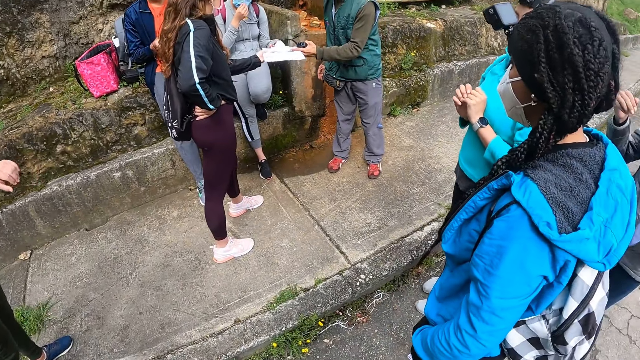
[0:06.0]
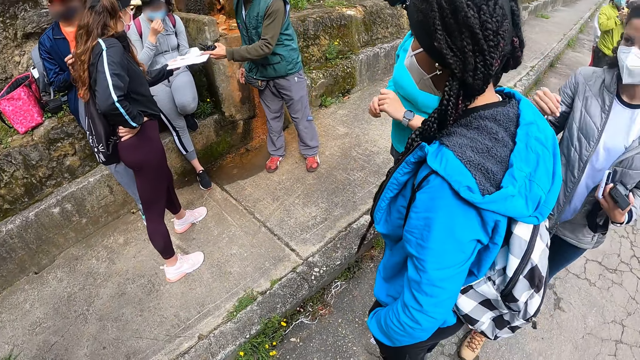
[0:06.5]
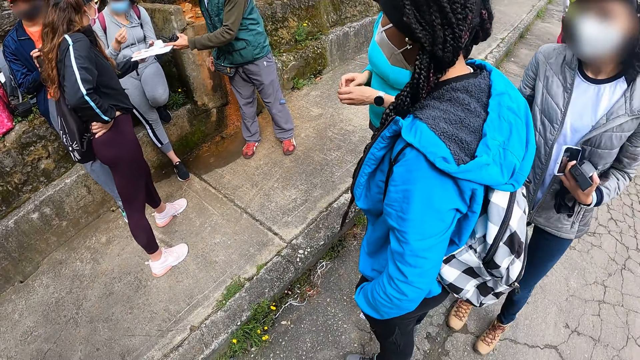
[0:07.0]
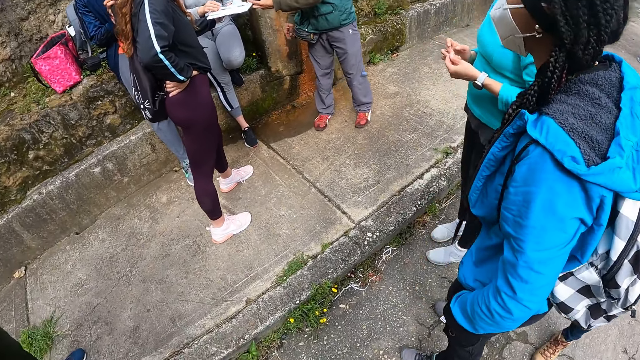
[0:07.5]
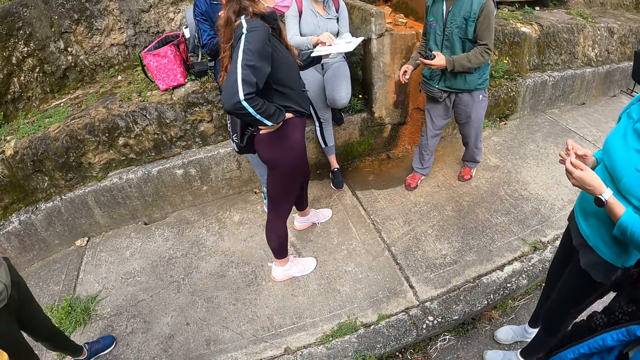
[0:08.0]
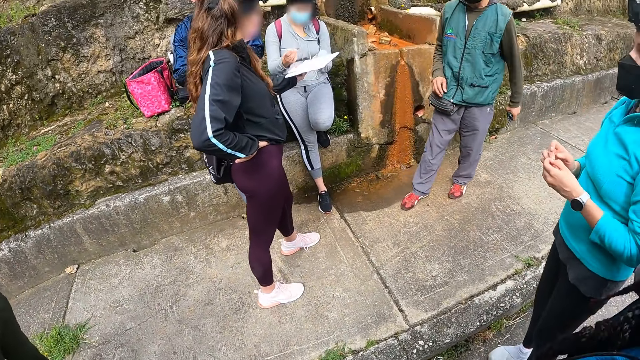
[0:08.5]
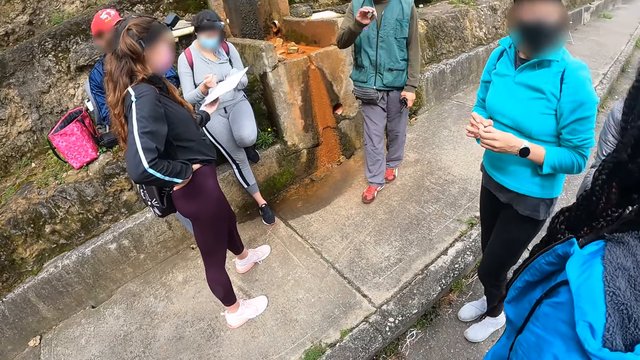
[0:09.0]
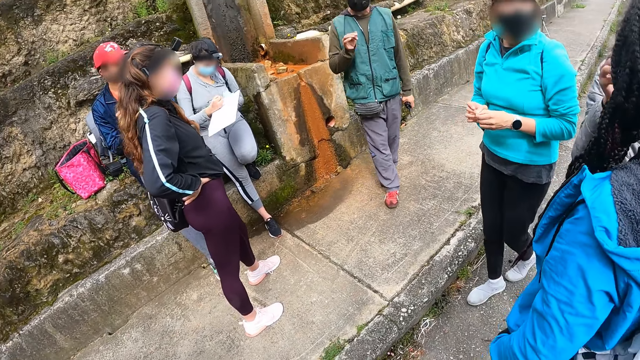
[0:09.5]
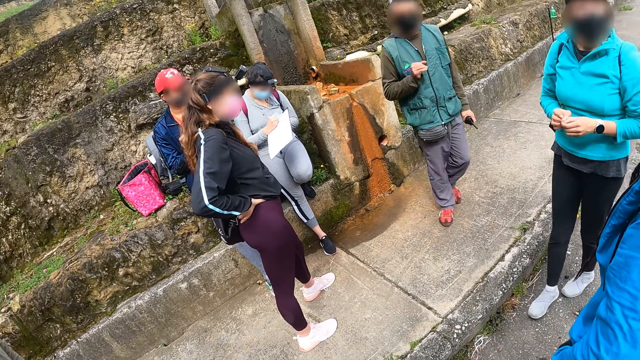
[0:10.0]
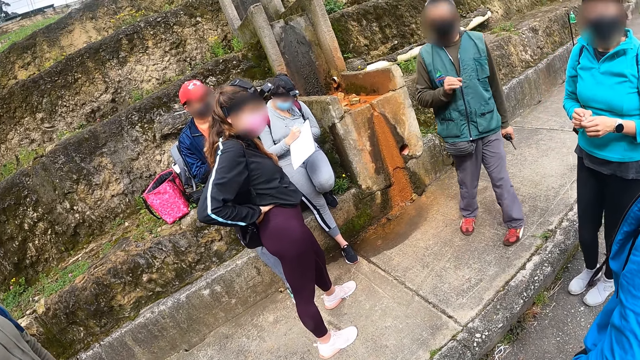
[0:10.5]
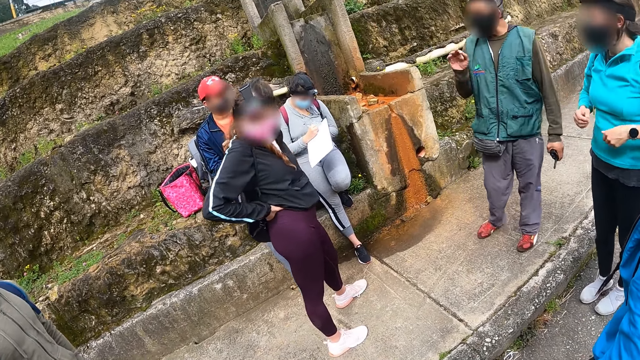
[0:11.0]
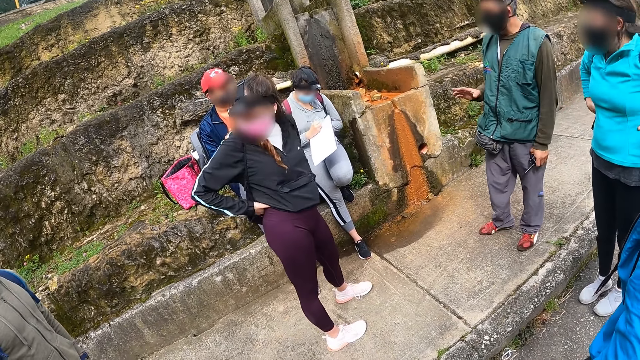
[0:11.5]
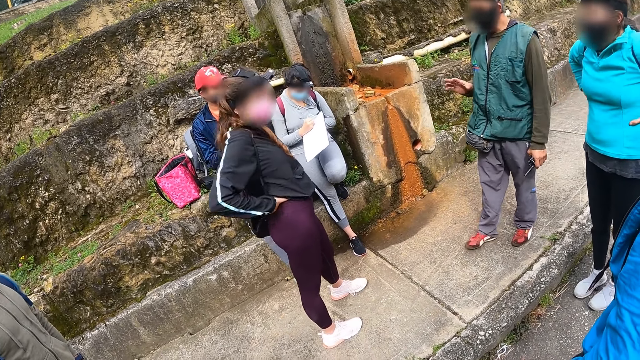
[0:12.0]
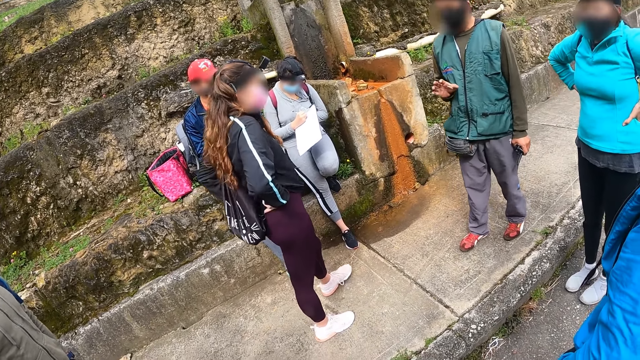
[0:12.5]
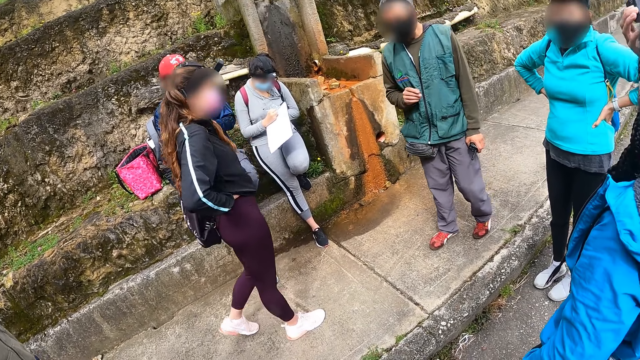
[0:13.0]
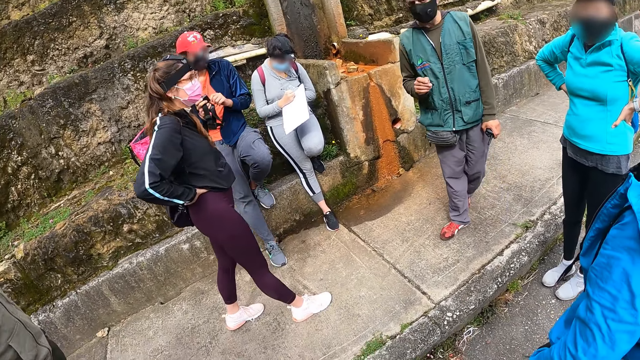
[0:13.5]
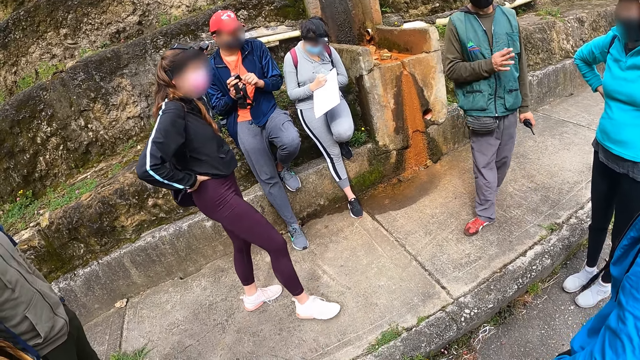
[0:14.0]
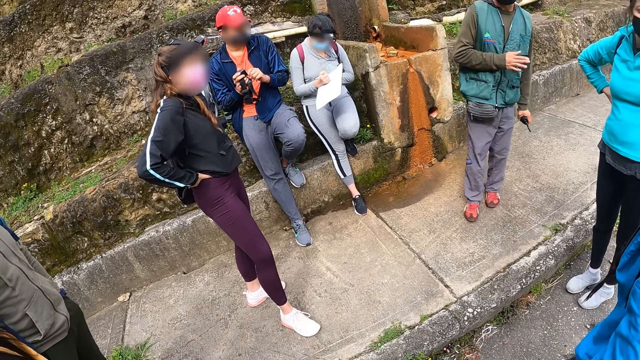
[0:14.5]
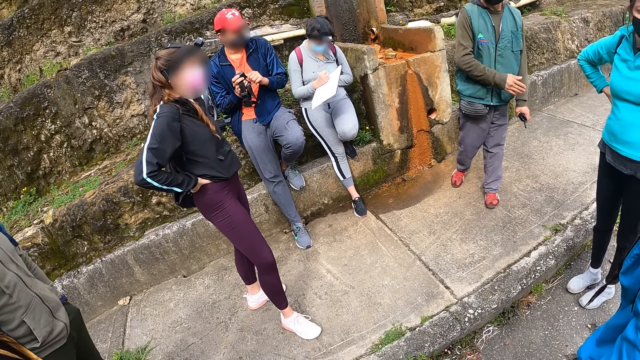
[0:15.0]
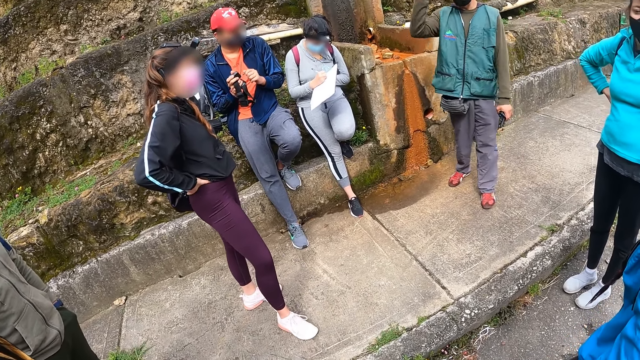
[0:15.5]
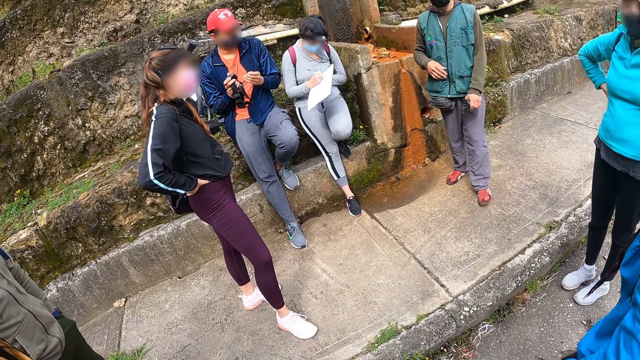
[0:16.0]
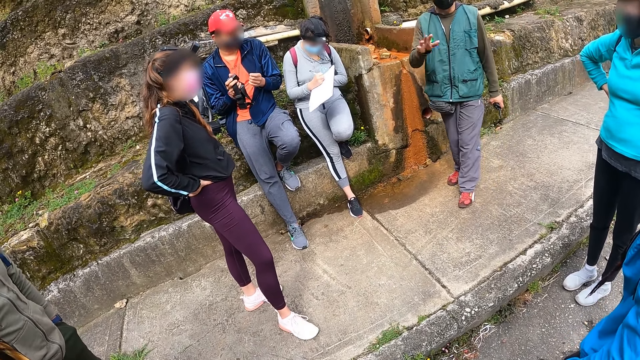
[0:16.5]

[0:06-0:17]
A woman places her left hand under the board in the right hand of a man. The man hands another woman the clipboard. The man removes his hand from the board. The second woman picks up the pen from the paper on the board with her right hand. The first woman removes her left hand from under the board in the hand of the second woman. The second woman writes on the paper on the board with the pen in her right hand. The man gestures his hand and walks around the footpath. Another woman adjusts her backpack on her back with both hands. The man gestures his hand. Another man adjusts the camera in his right hand with his left hand. The first man walks around the footpath and gestures his hand.

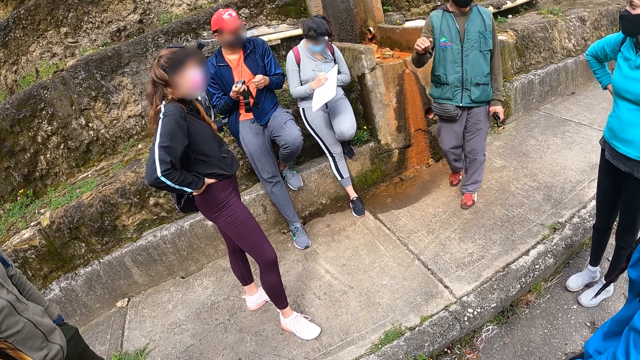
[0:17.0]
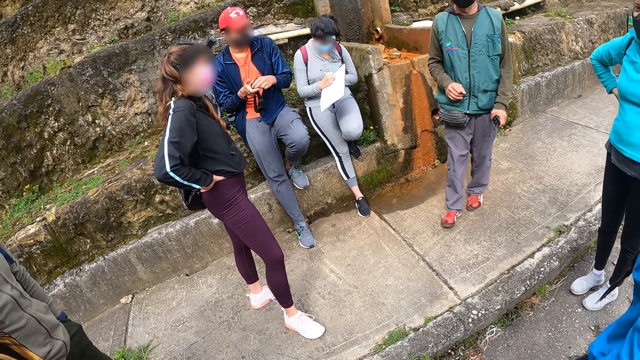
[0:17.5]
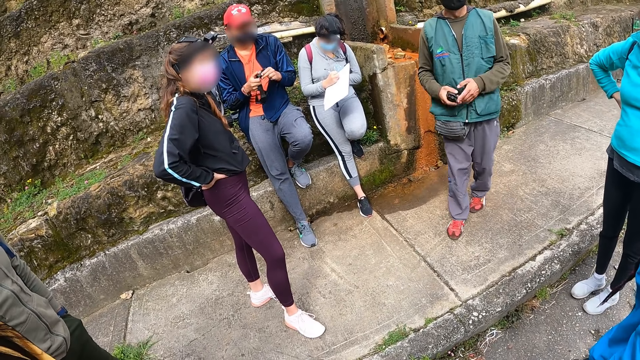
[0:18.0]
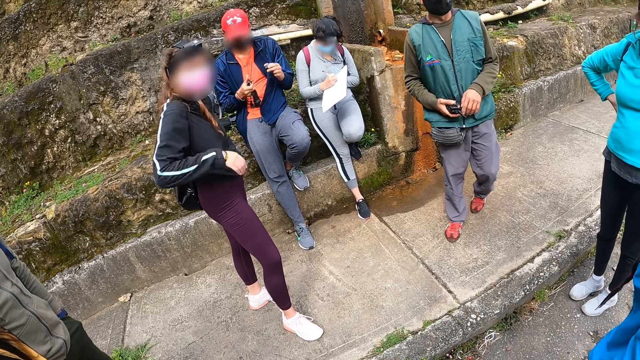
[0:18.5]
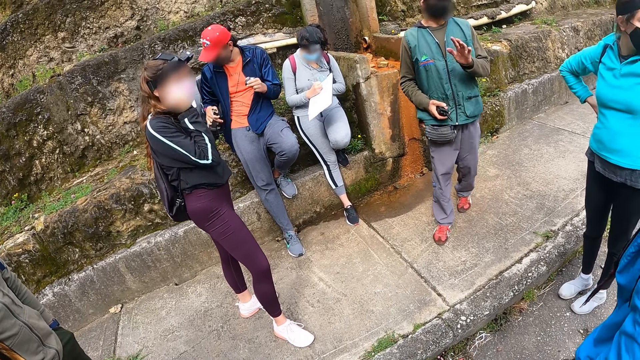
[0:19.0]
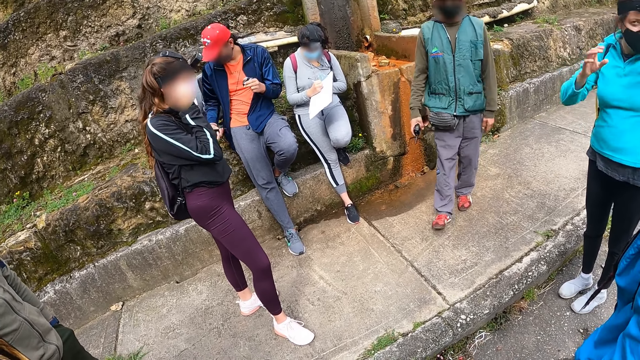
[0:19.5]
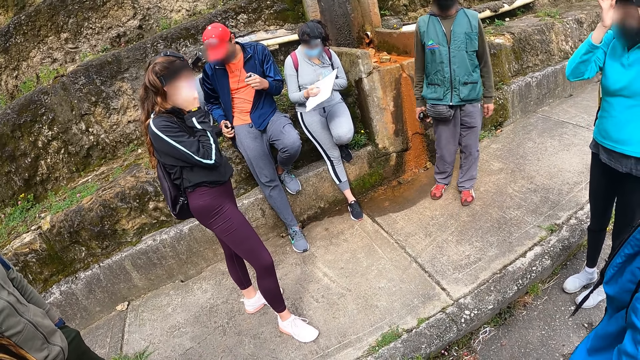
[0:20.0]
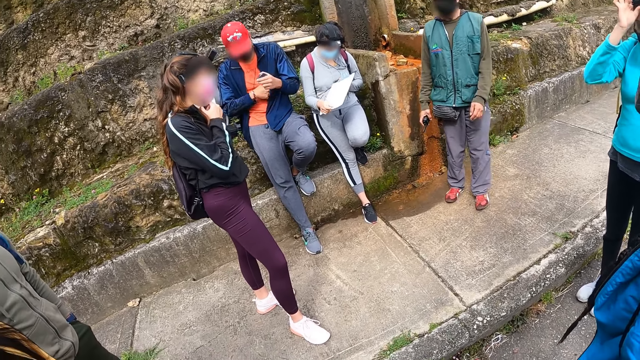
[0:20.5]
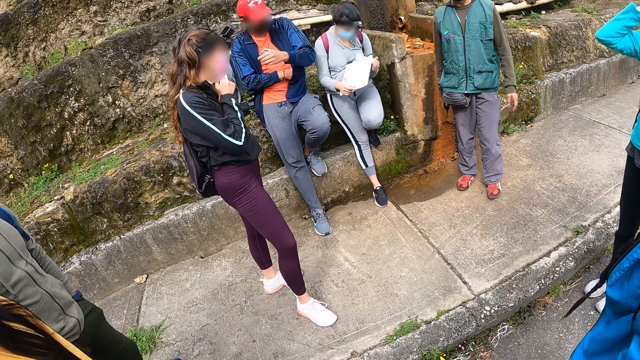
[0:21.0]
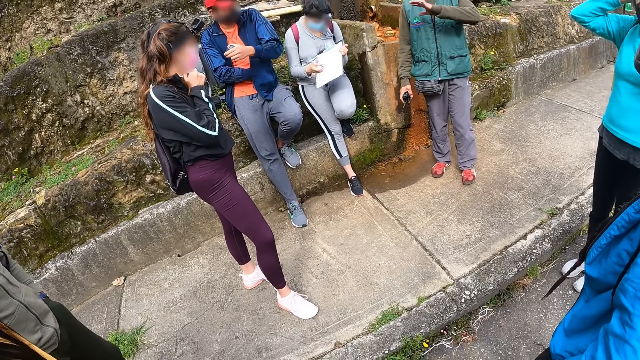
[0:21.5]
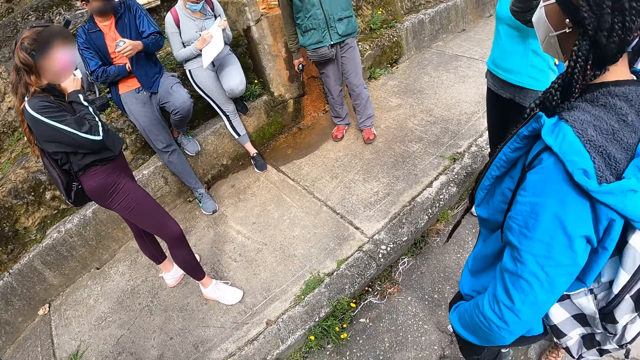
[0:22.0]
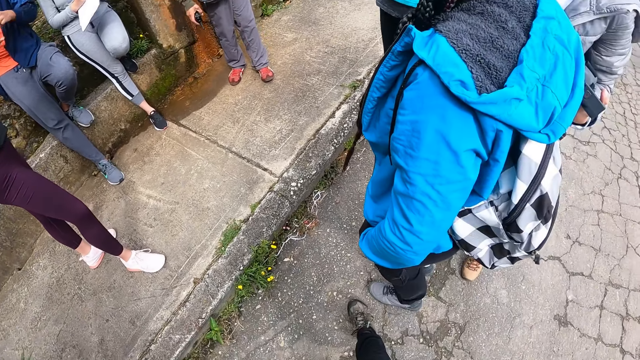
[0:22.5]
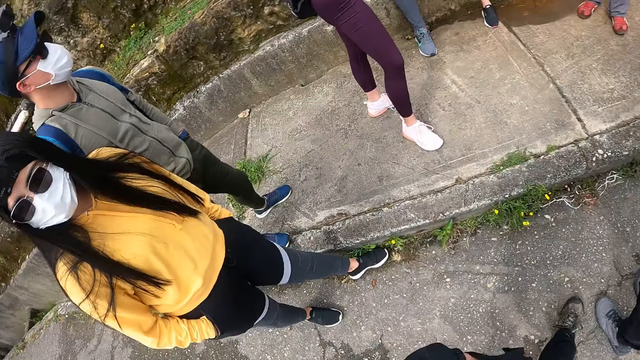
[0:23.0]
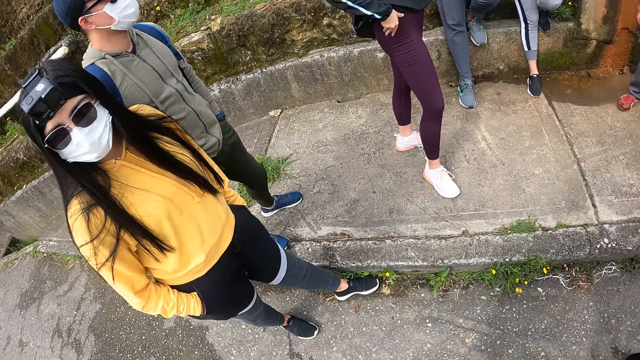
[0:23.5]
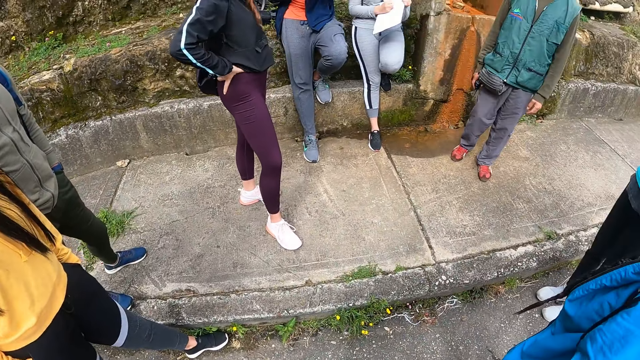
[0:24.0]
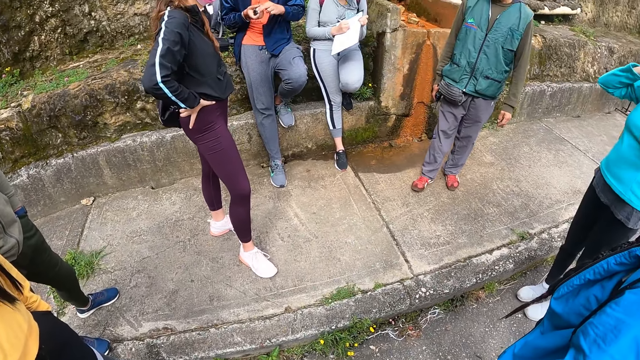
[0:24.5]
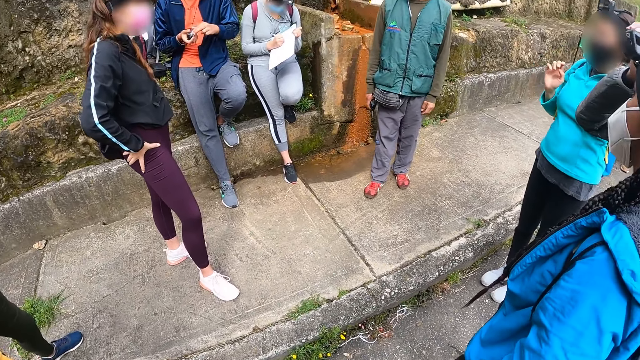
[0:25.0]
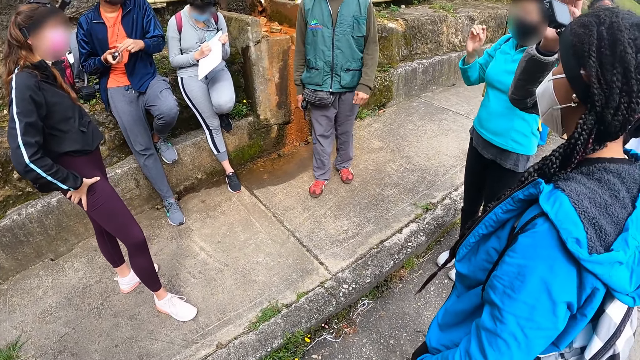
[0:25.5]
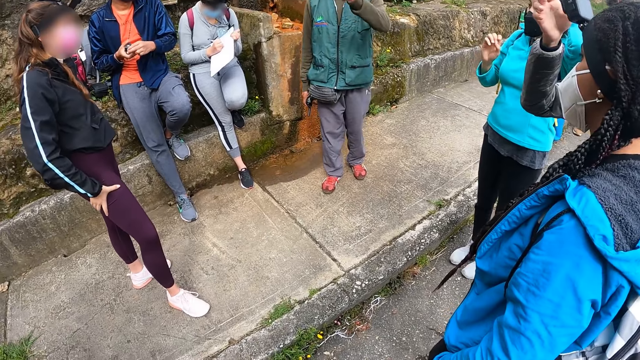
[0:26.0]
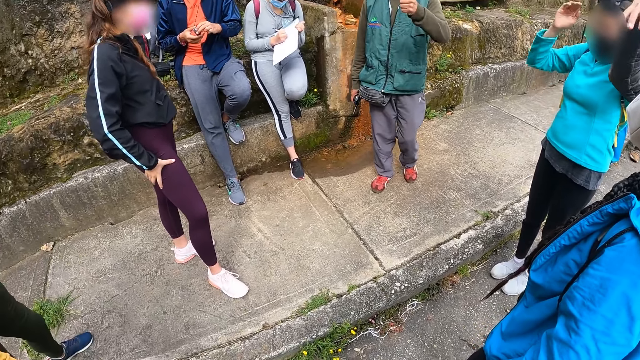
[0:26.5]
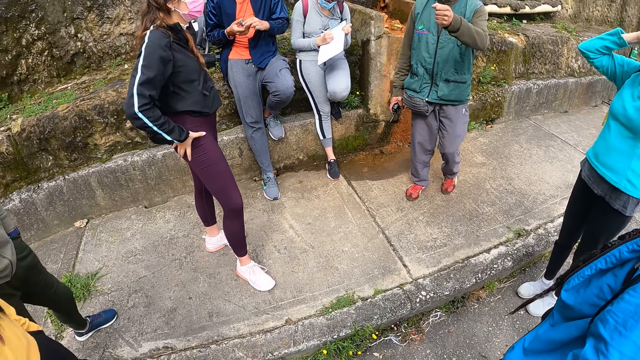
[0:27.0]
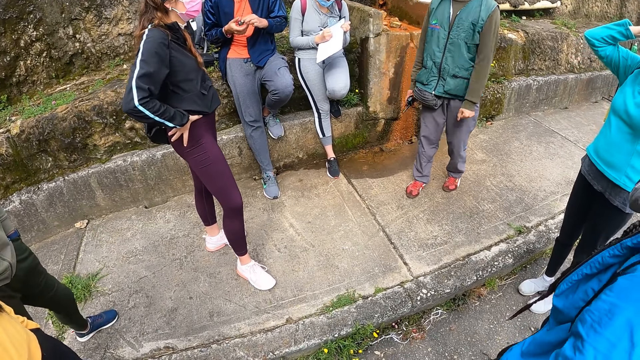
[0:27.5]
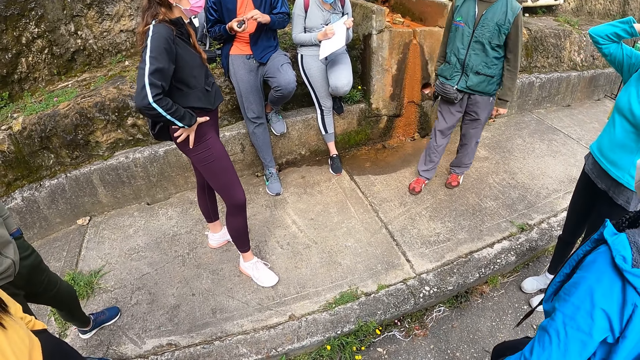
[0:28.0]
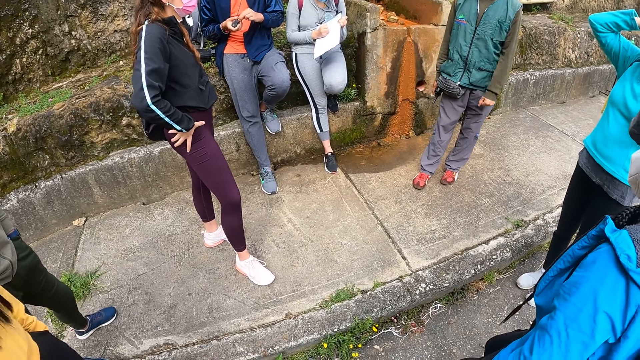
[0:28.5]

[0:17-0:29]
A man passes the walkie-talkie from his left hand to his right hand. Another man removes a battery case from the camera with his left hand. A woman adjusts her mask on her face with her right hand. The second man adjusts the camera in his right hand. The first man gestures his hand. Another woman adjusts her camera on her head with her right hand. A third woman adjusts the board in both hands. The second man places the camera inside his jacket pocket with his right hand. The third woman writes on the paper on the board with the pen in her right hand. The camera wearer looks around the field. The second man holds the battery case in both hands. The second woman adjusts her camera on her head with her right hand. The first woman rubs her right leg with her right hand. A fourth woman operates the camera on the head of a fifth woman with her right hand. The fifth woman adjusts her camera on her head with her right hand. The first man gestures his hand. The second woman adjusts her camera on her head with her right hand.
